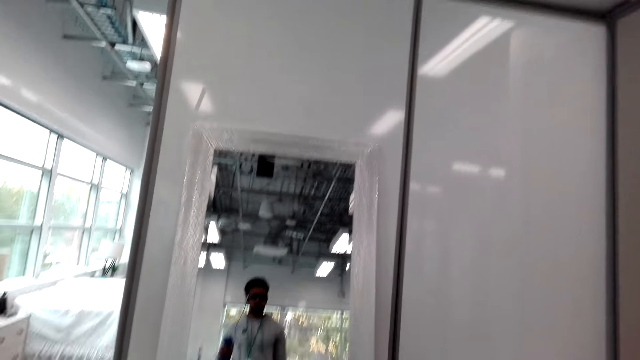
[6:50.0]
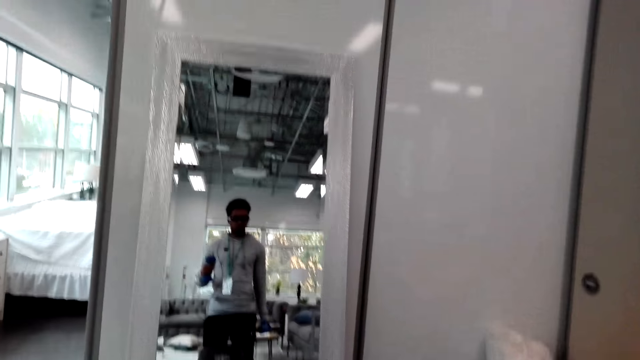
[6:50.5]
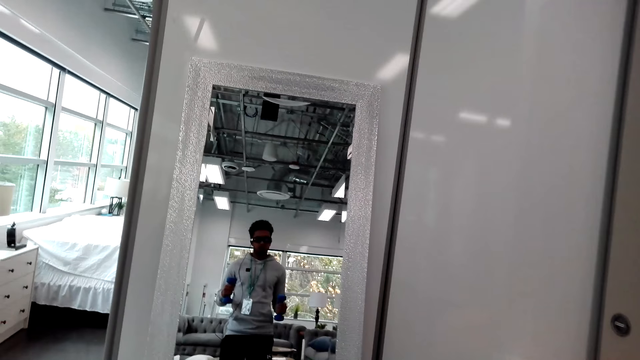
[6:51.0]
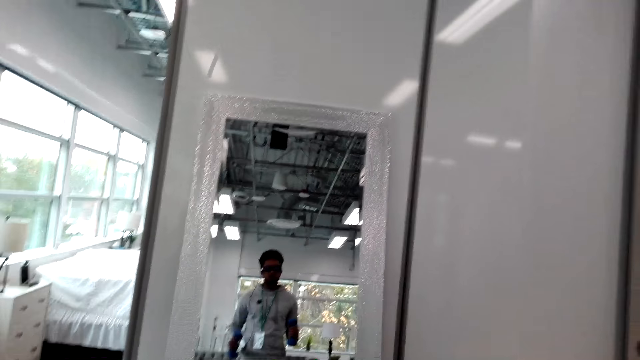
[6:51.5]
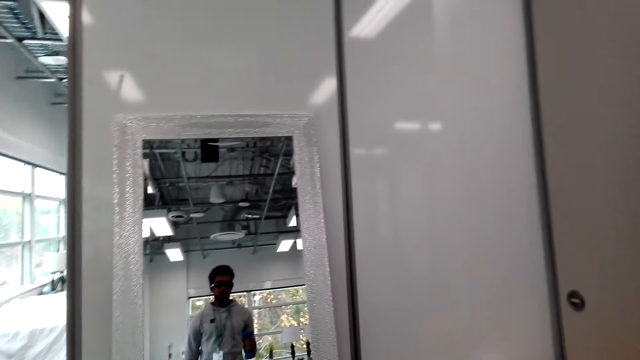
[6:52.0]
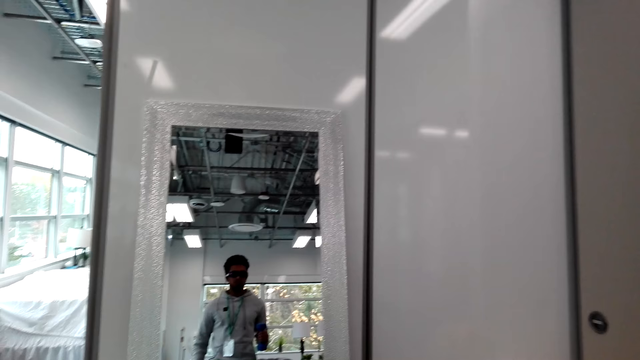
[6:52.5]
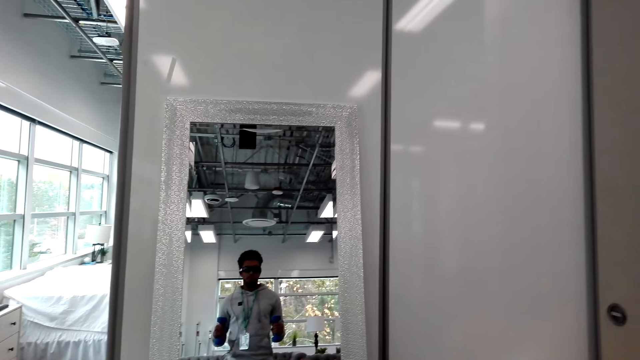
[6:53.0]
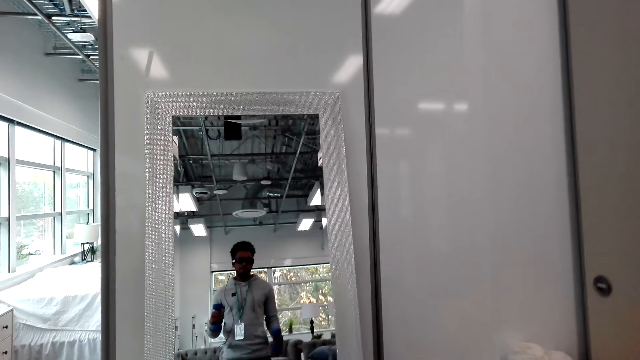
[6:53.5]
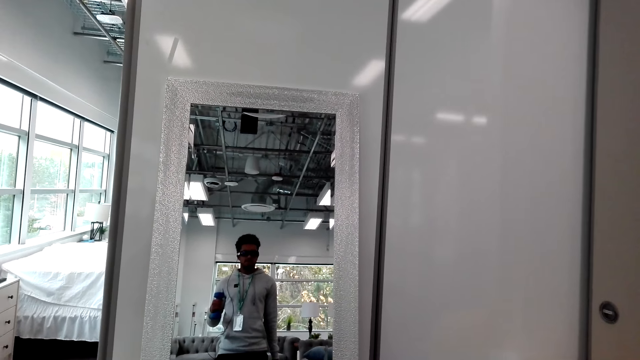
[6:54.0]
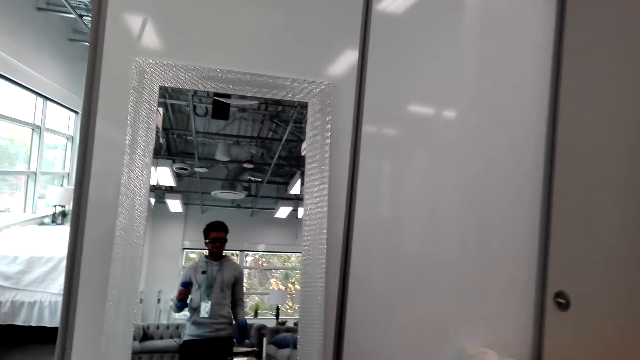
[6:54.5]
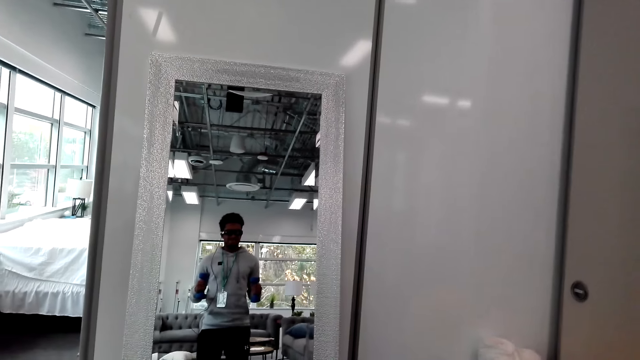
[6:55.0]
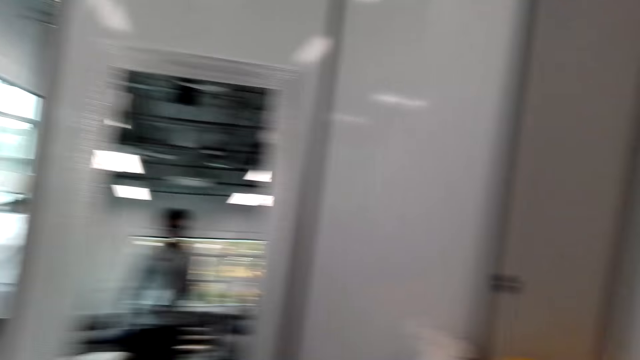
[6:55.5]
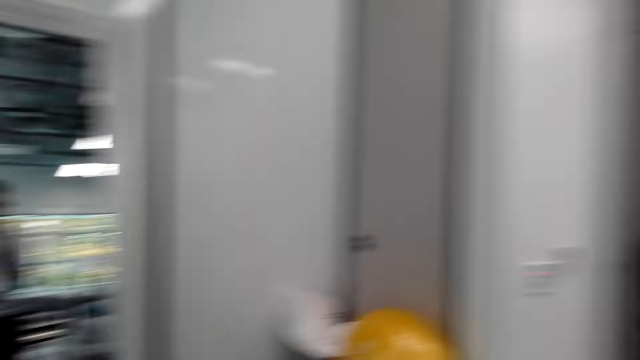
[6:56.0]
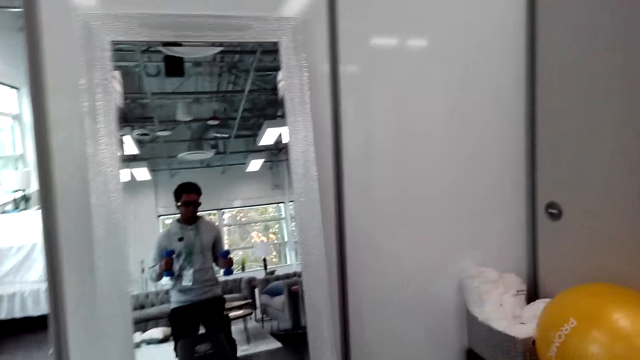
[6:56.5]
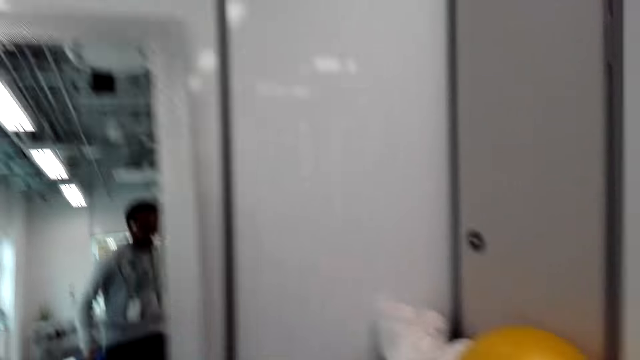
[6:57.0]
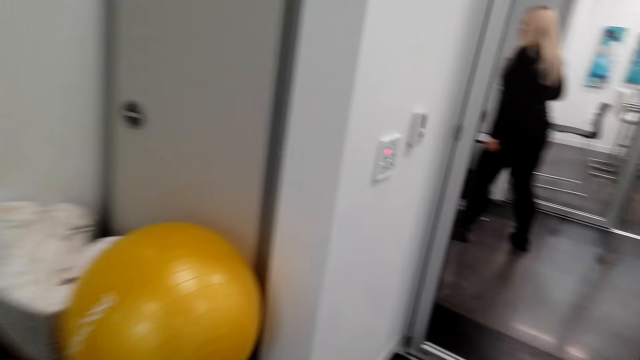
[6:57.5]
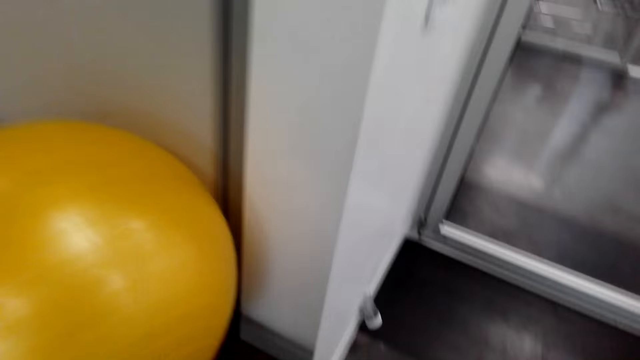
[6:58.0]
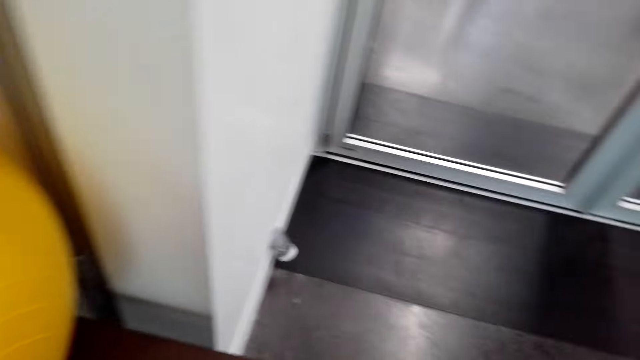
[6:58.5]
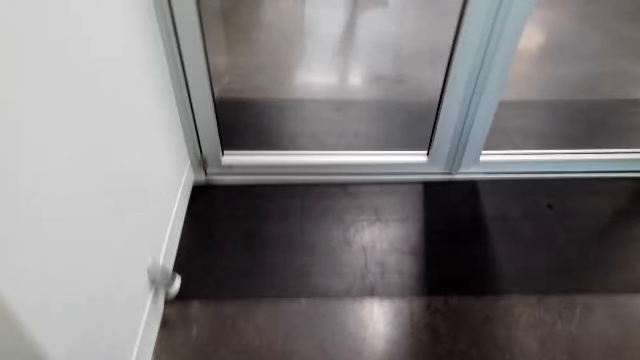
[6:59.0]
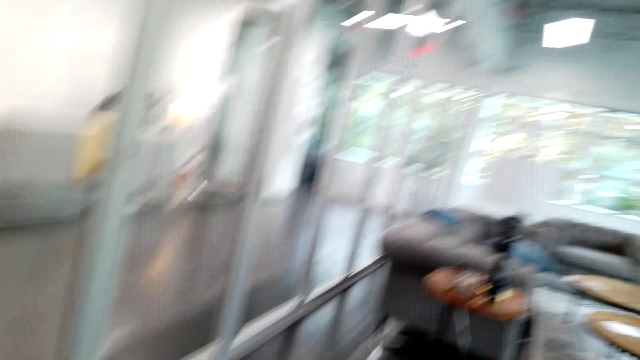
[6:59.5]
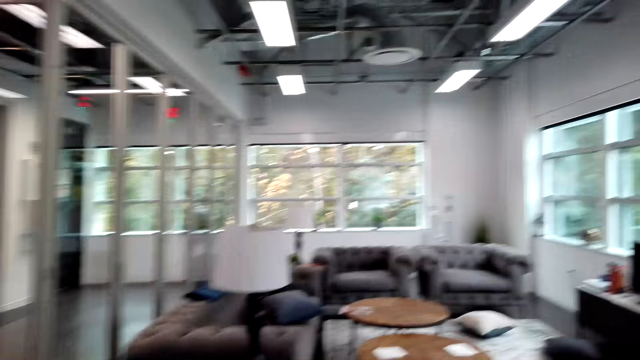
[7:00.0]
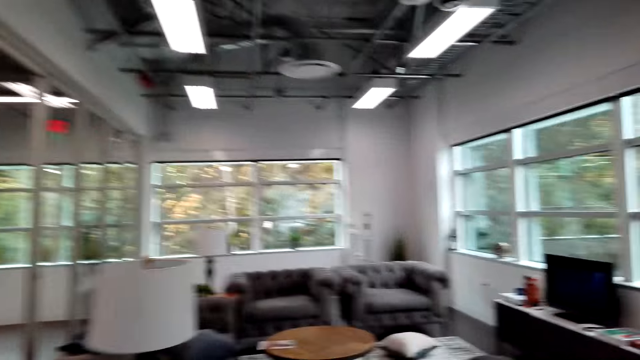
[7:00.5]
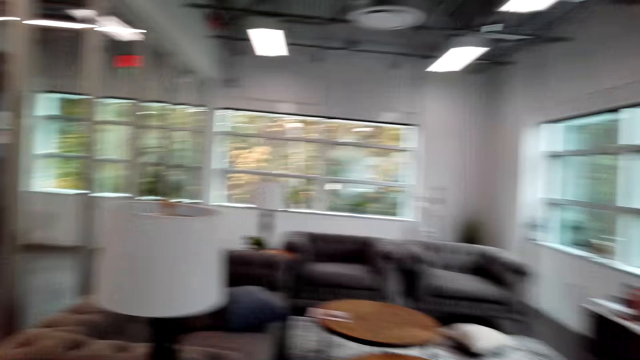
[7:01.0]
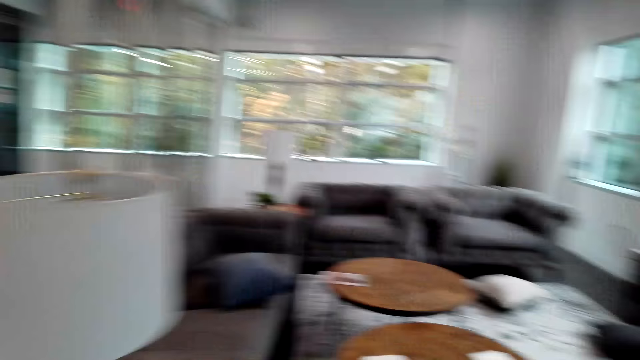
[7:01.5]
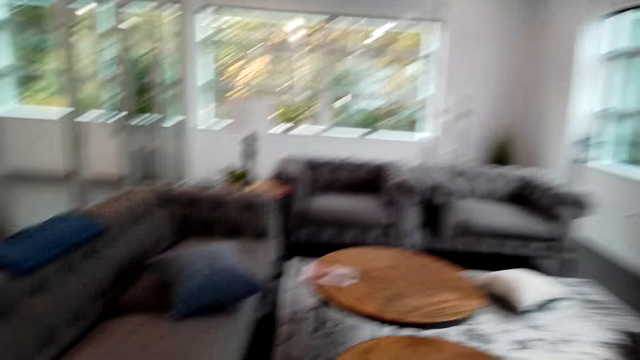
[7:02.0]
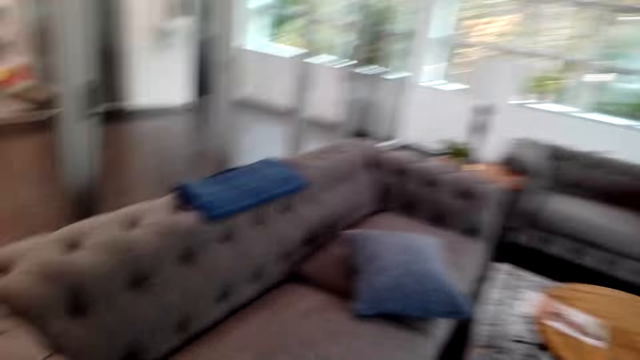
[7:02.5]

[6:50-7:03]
The camera wearer looks around. They train with dumbbells. They walk around. They look at the floor. They walk in the house.

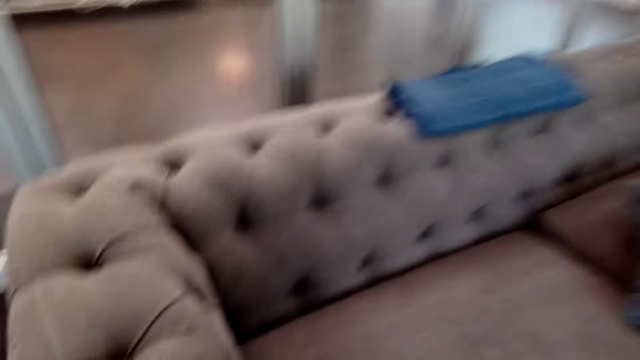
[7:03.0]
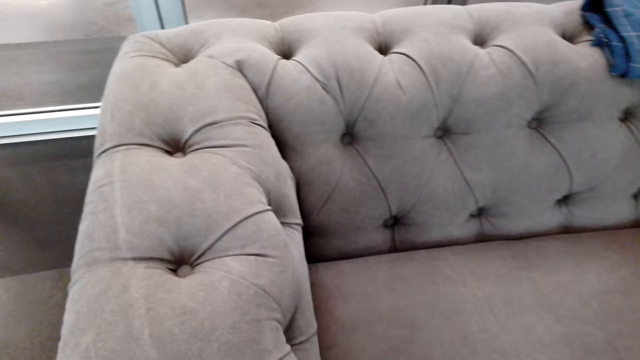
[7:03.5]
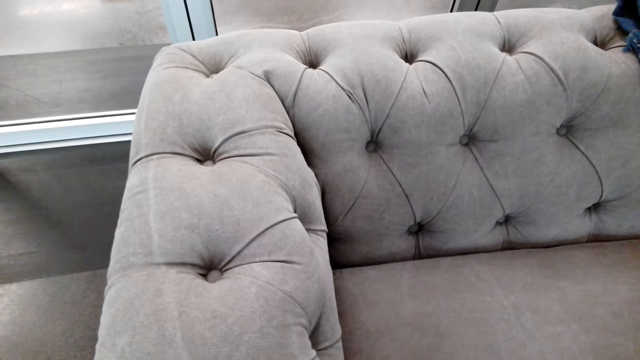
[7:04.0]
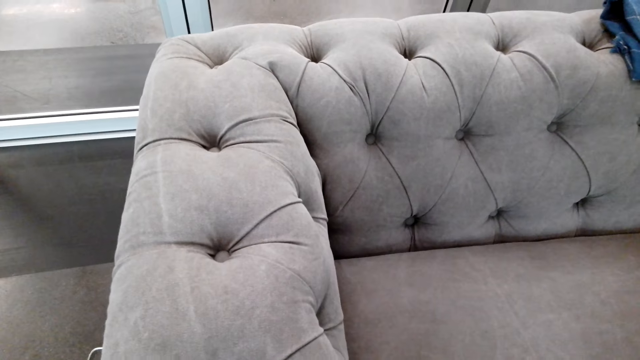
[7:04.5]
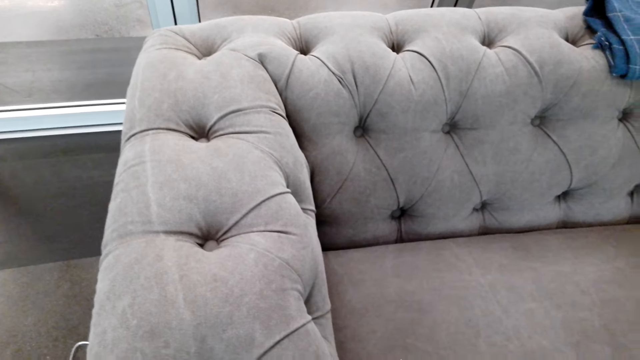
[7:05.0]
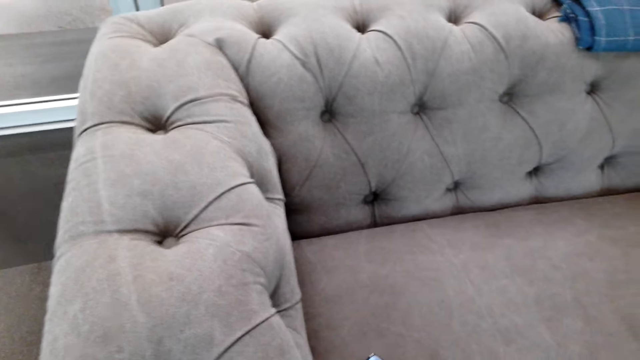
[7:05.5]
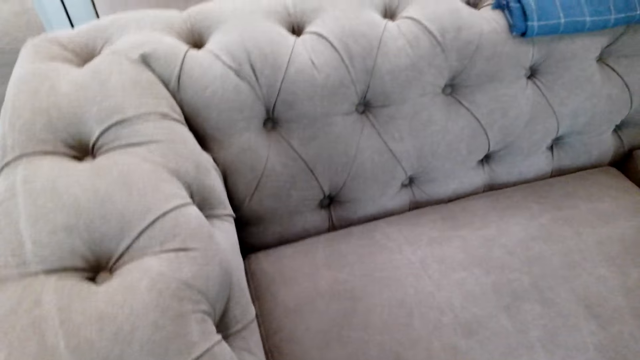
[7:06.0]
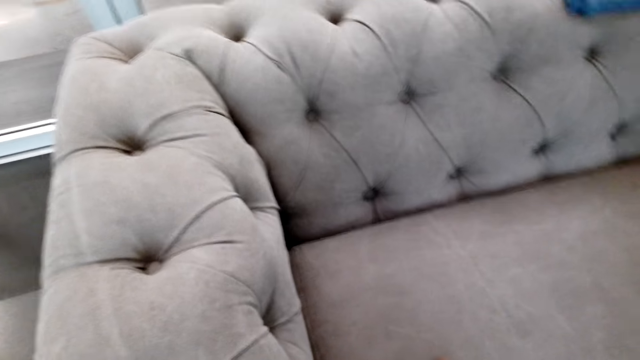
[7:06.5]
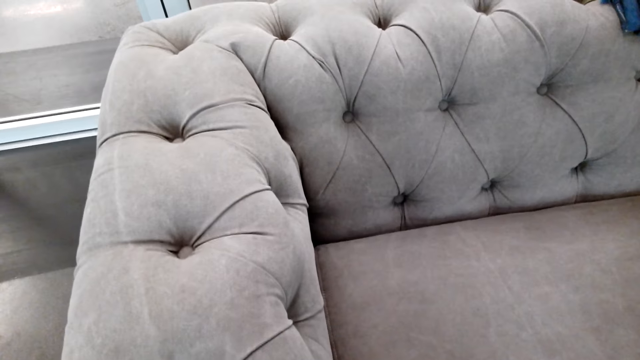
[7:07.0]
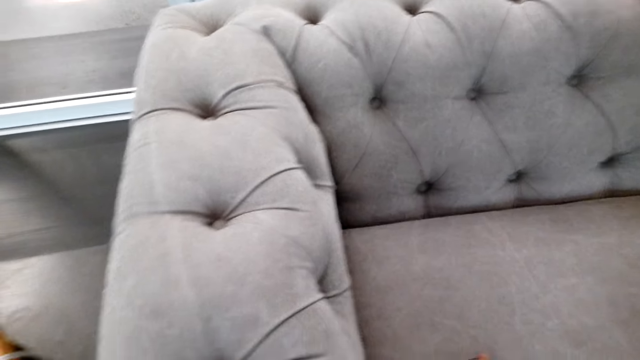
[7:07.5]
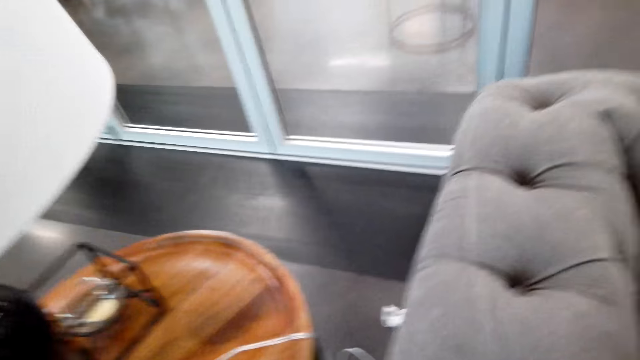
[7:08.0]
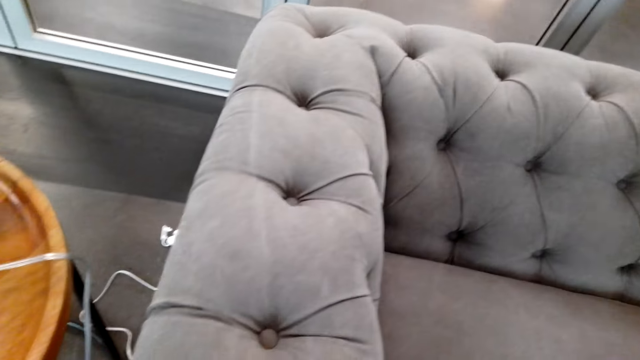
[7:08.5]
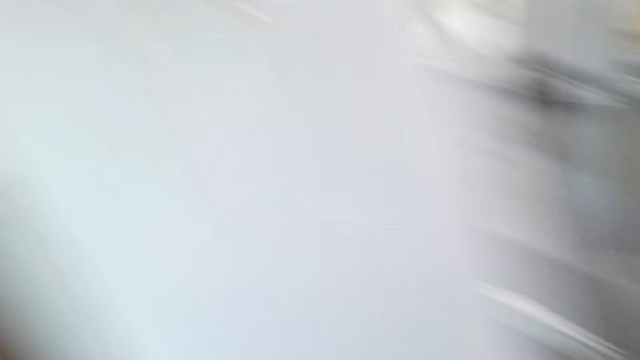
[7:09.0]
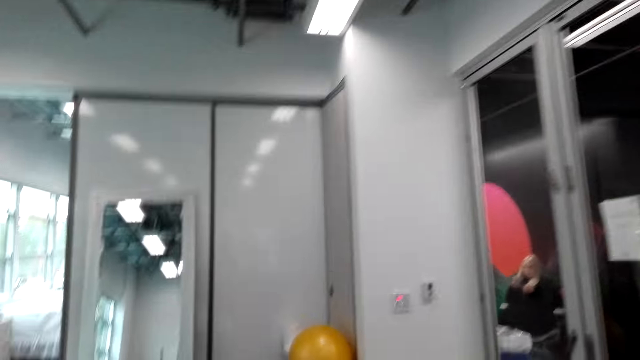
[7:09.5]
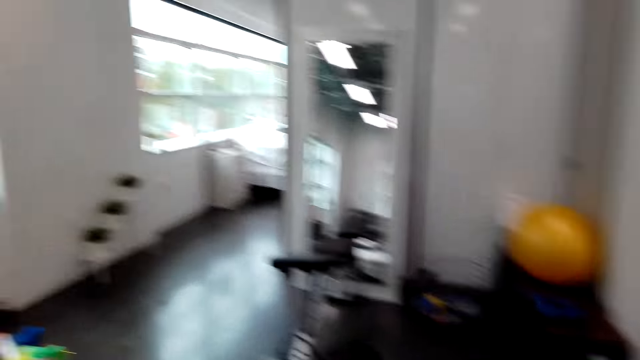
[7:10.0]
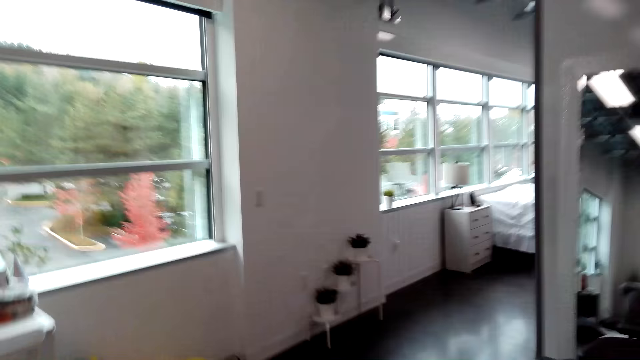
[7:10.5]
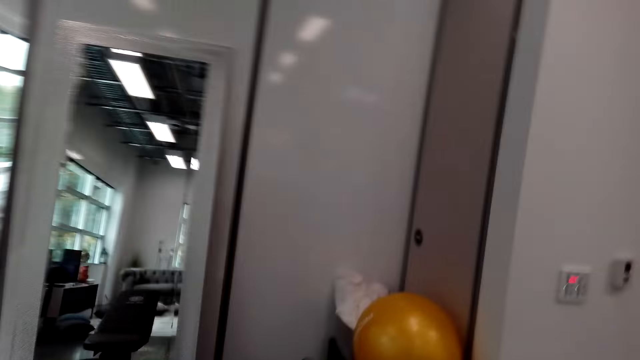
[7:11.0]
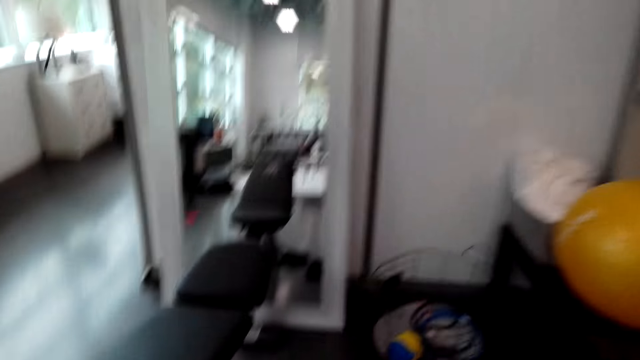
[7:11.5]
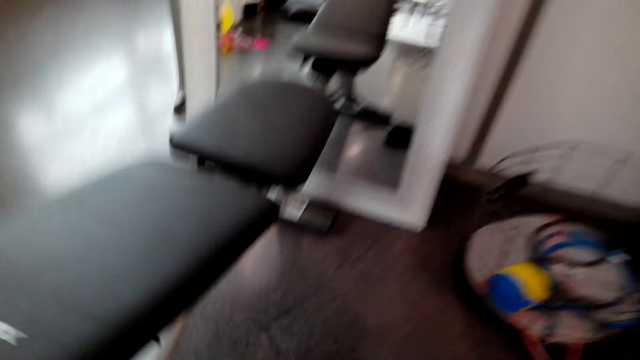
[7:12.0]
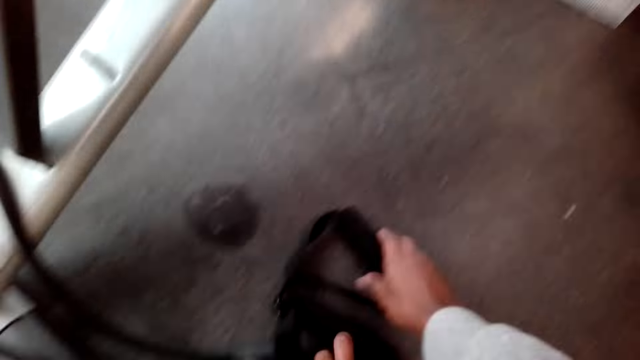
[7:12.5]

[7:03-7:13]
The camera wearer looks at the seat. They touch the seat. They look at the seat. They look at the table. They look at the seat. They walk around.
